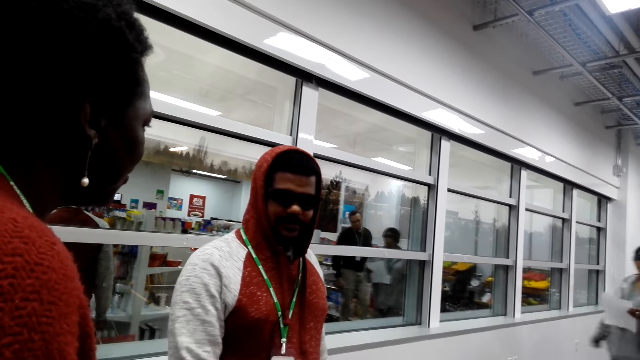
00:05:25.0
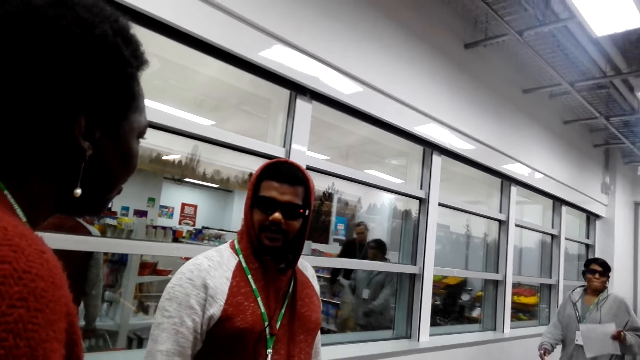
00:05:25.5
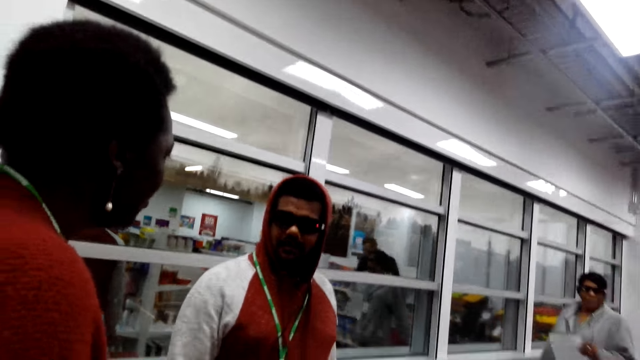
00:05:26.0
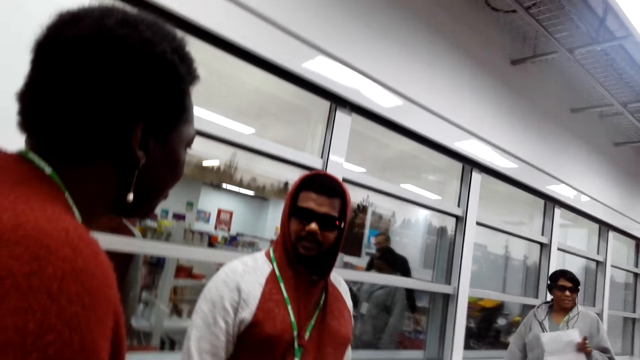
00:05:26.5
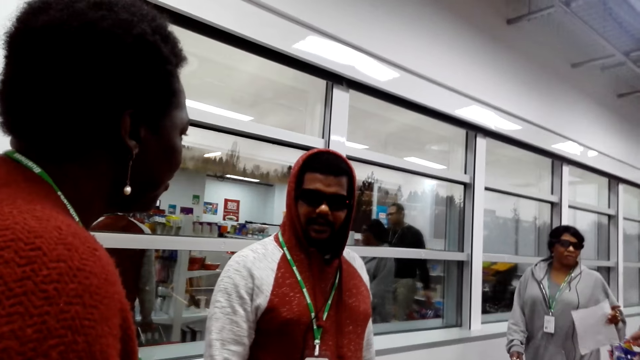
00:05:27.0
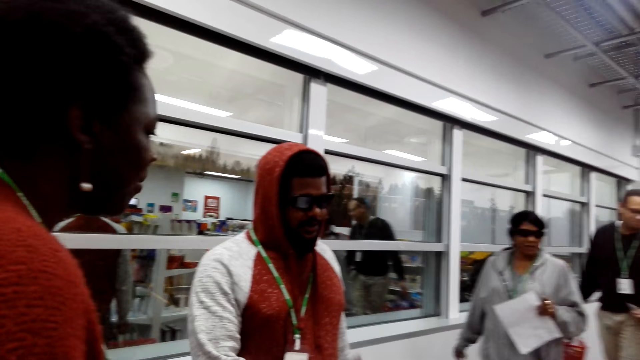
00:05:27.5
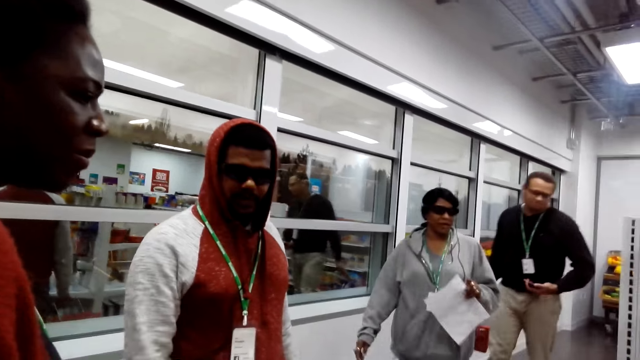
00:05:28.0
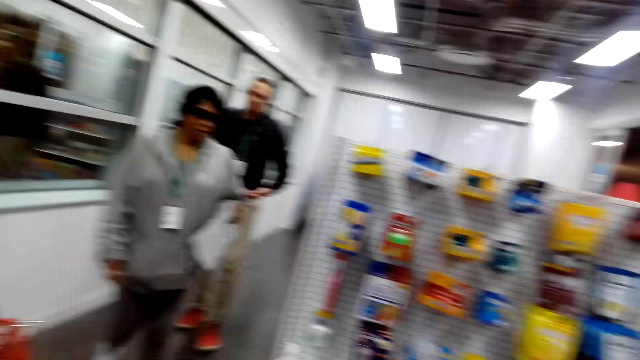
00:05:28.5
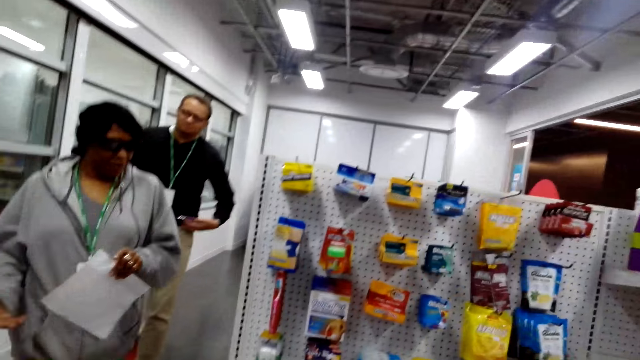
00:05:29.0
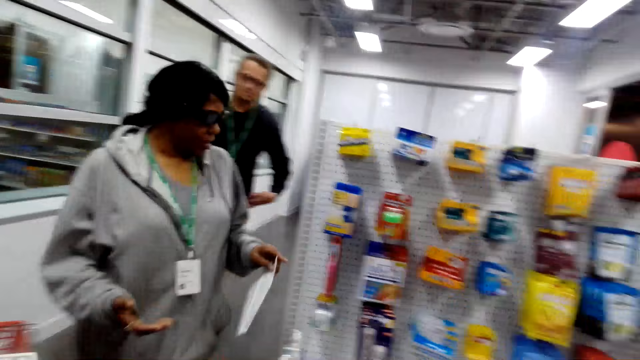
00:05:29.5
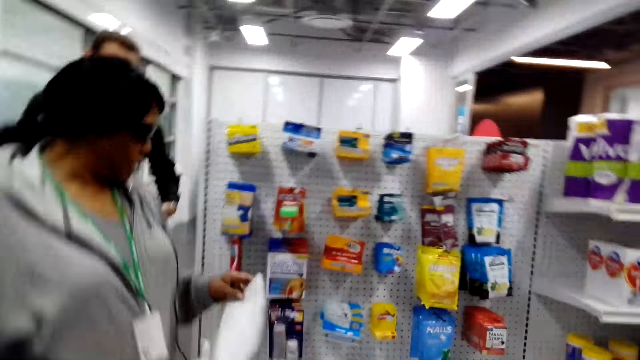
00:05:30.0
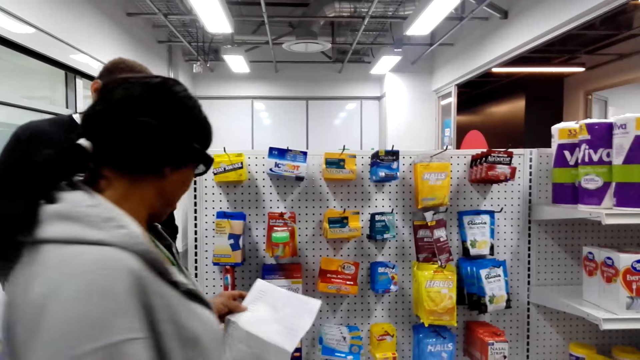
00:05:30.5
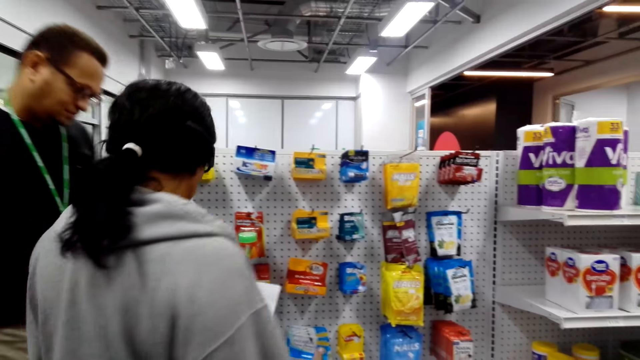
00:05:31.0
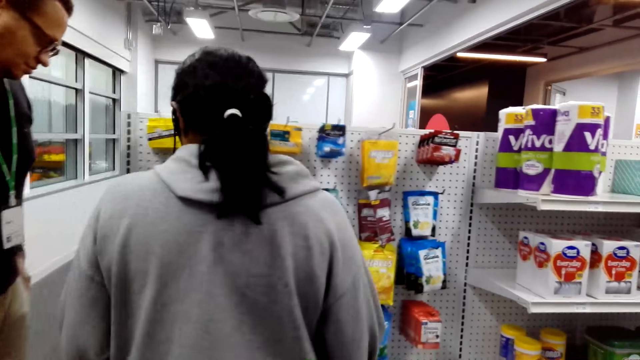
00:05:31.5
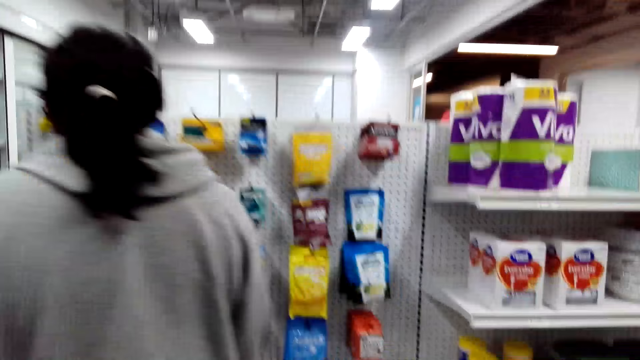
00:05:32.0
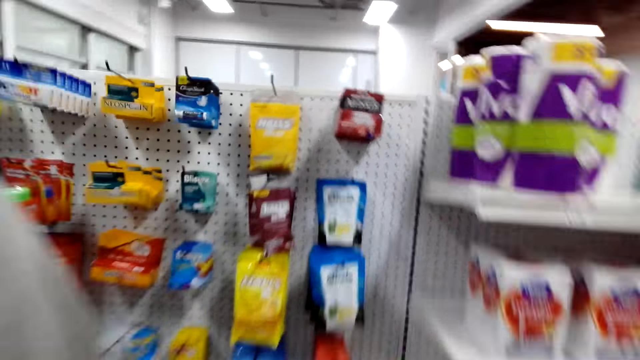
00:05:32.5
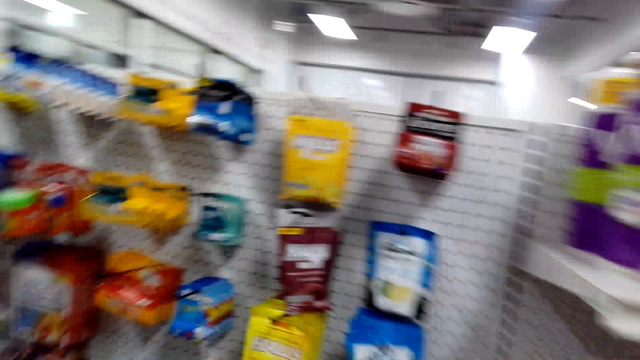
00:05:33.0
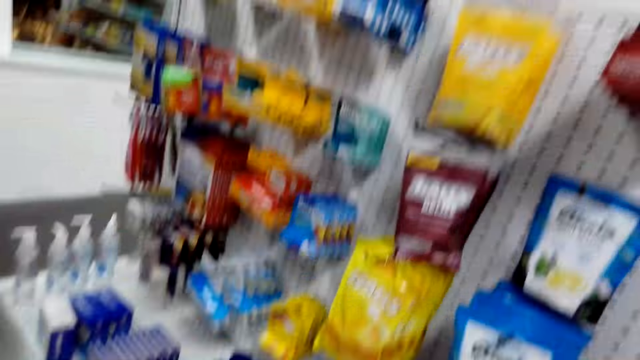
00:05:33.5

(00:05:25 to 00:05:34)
The woman talks to the person. The camera wearer converses with the man. The person talks to the woman. The woman talks to the person. The camera wearer looks around the supermarket. They pick something from the shelf.

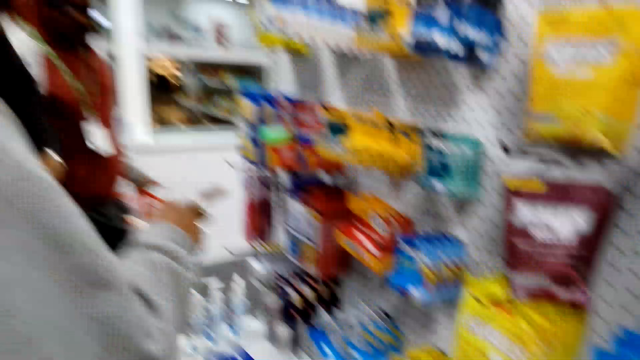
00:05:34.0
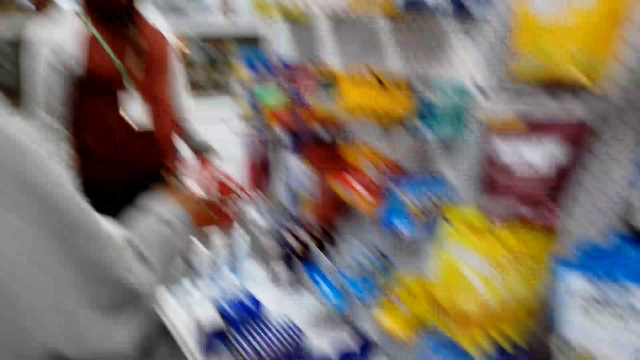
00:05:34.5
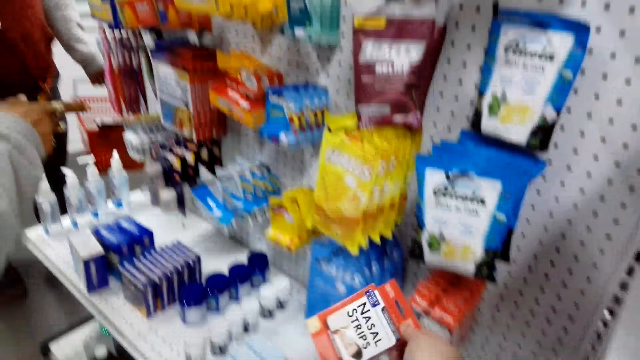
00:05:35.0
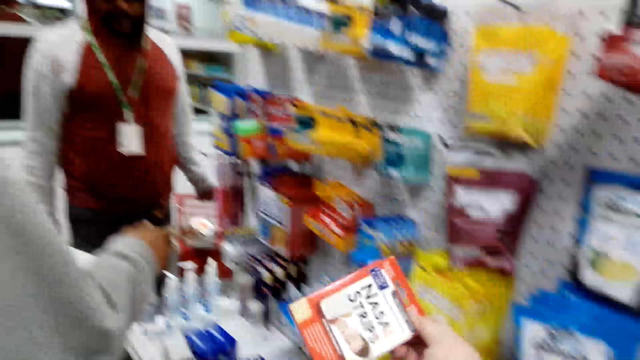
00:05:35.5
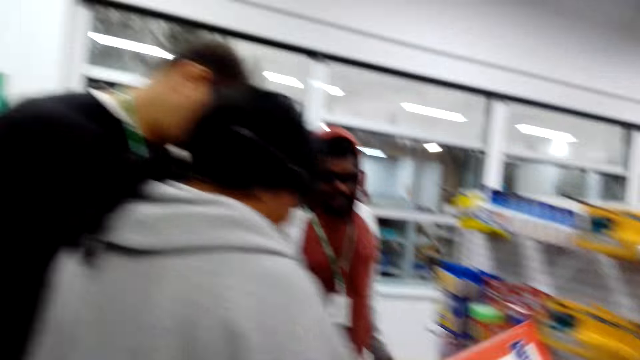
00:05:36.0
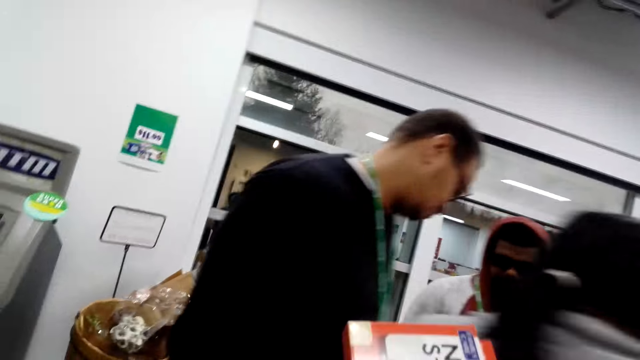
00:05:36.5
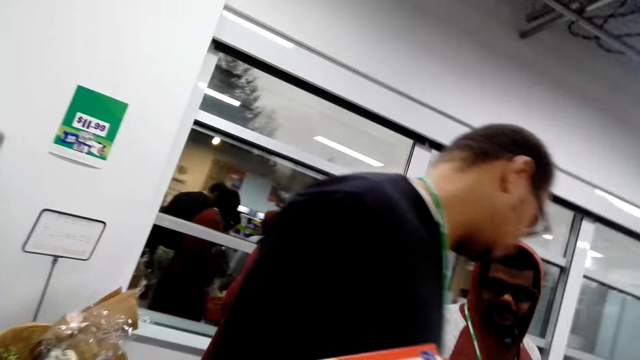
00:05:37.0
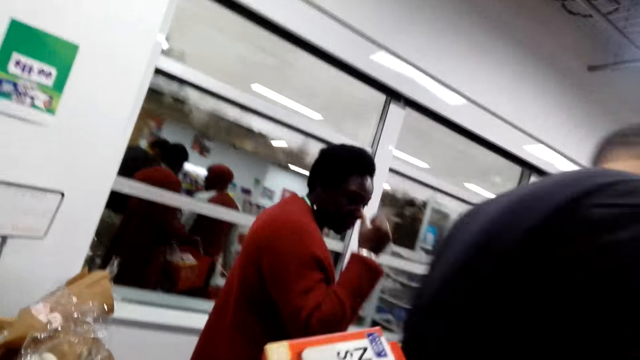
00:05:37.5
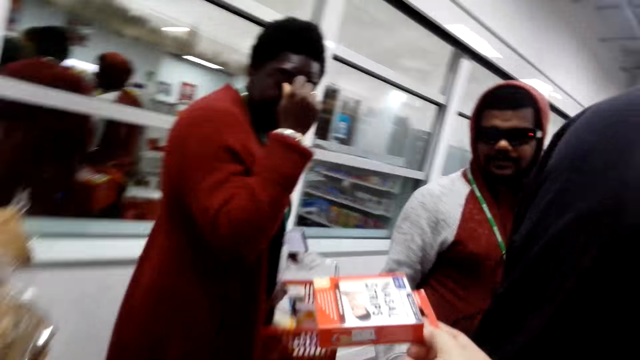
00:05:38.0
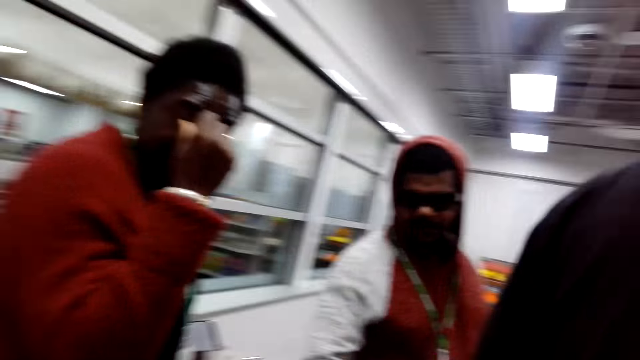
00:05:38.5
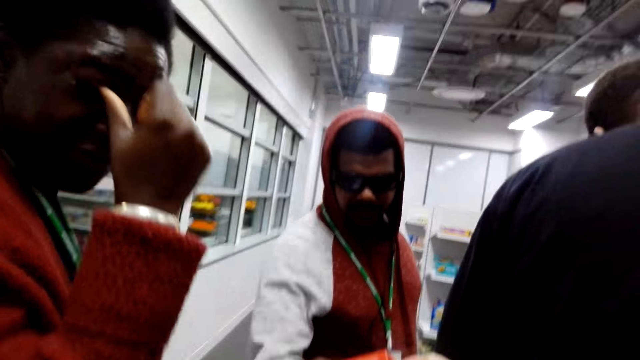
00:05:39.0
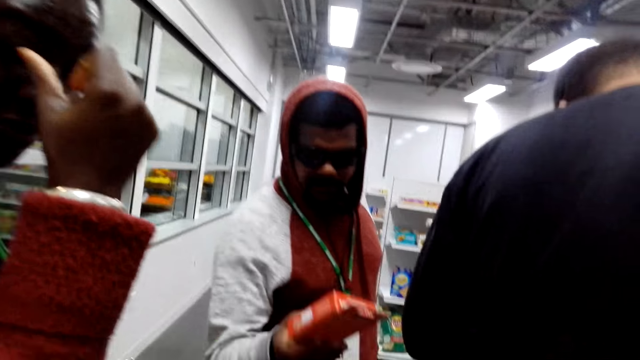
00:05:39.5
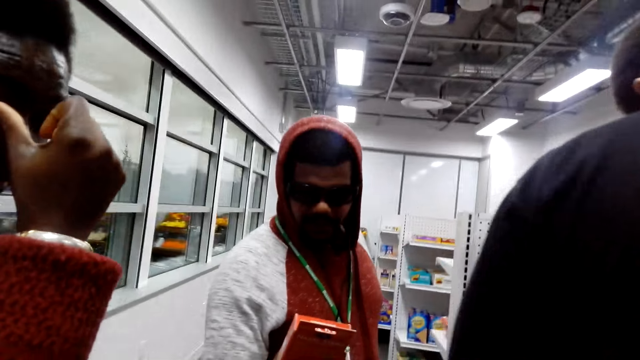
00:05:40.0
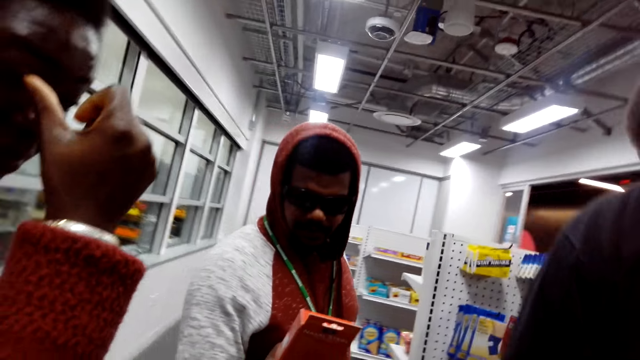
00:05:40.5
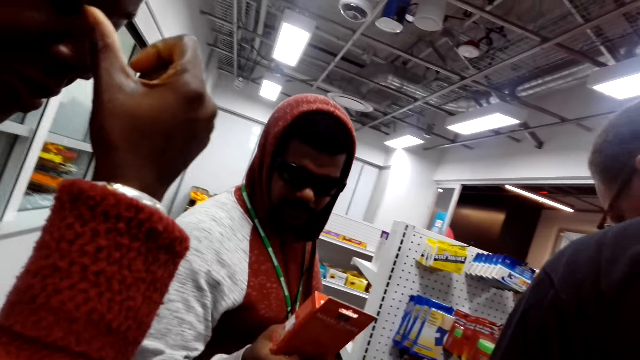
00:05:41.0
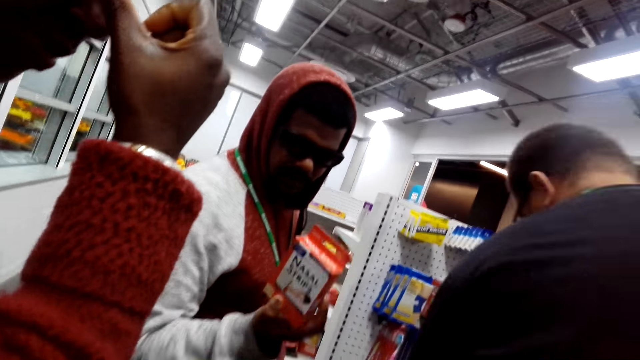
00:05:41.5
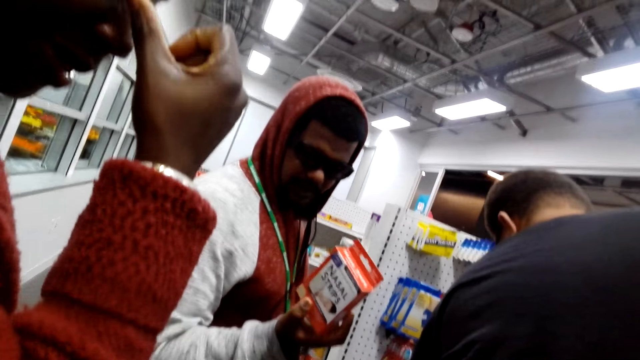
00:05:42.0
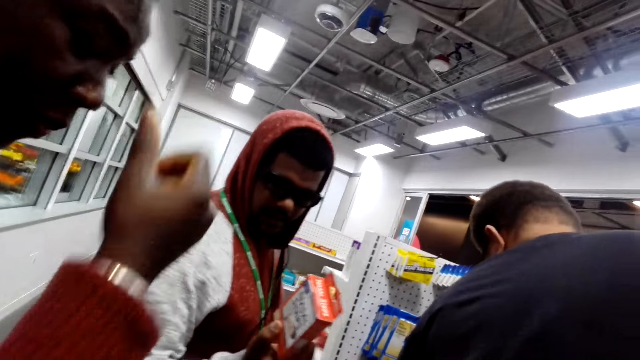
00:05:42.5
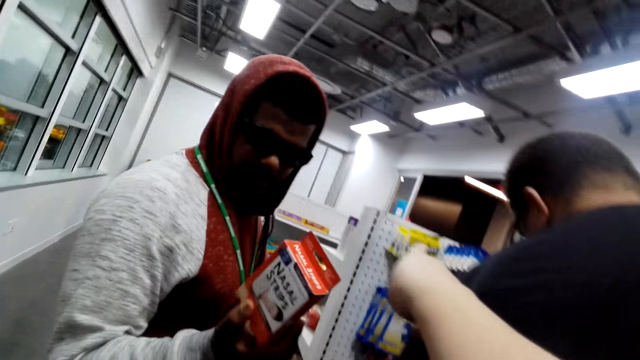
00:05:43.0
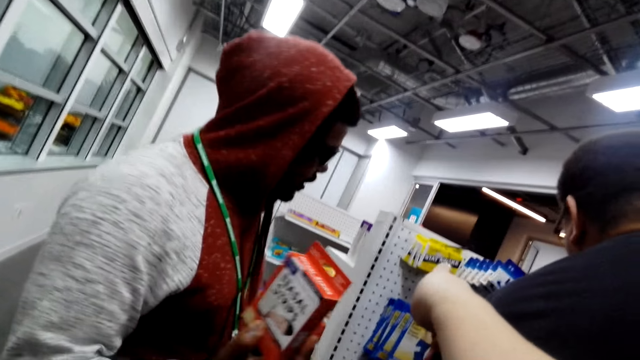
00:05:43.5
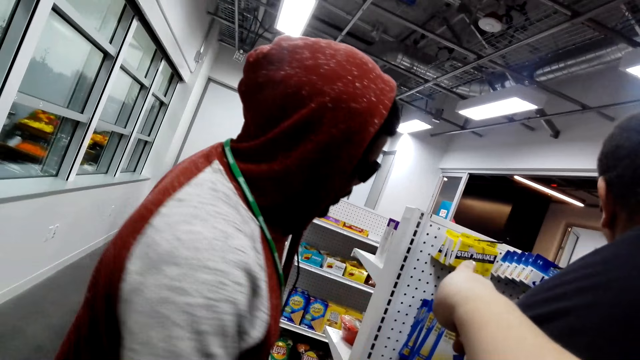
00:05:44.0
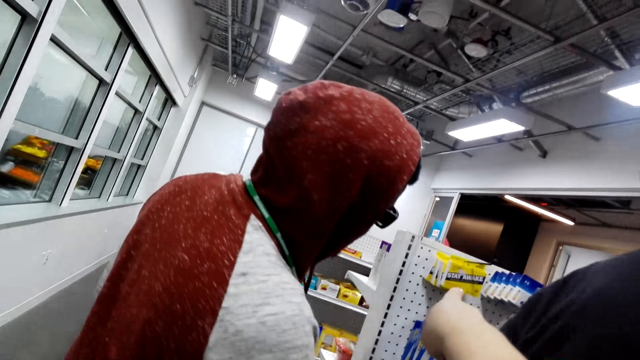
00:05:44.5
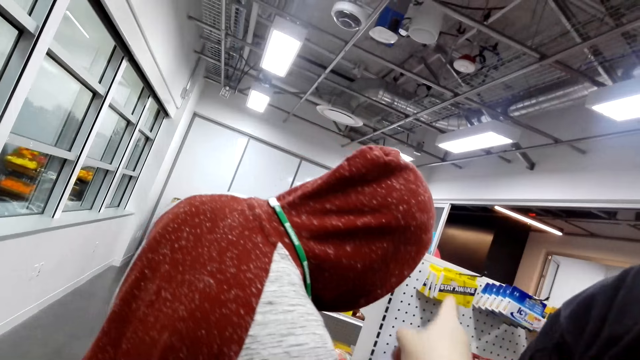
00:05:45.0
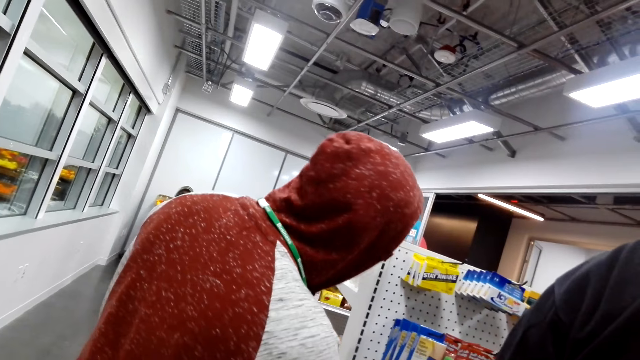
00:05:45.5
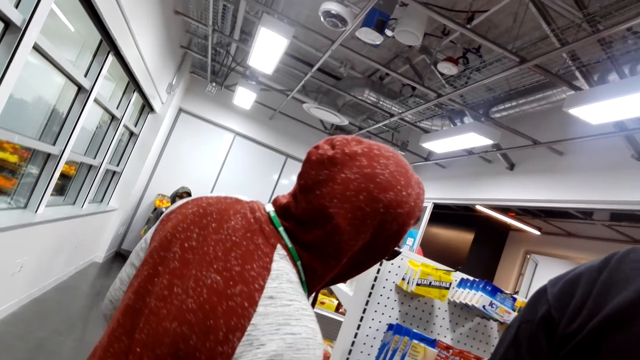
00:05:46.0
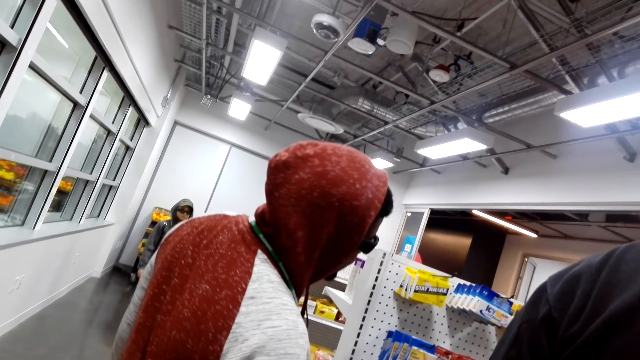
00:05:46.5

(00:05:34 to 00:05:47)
The camera wearer picks up the object. They give the woman the object. They converse with the man. The woman holds the object. The camera wearer points at the items on the shelf. They converse with the woman. The woman touches the item on the shelf.
